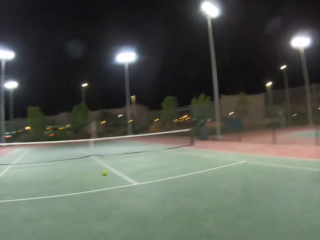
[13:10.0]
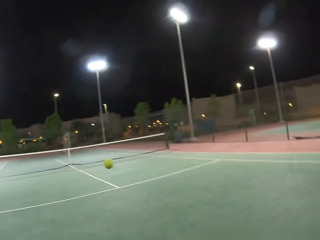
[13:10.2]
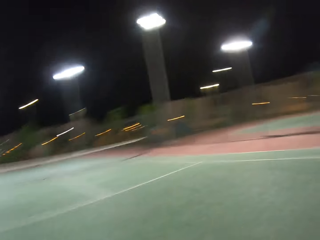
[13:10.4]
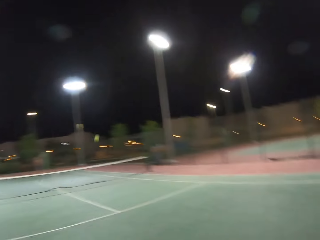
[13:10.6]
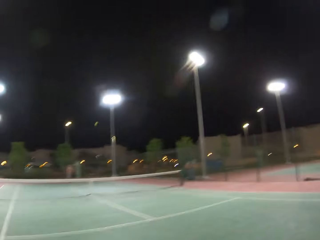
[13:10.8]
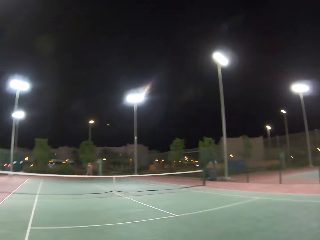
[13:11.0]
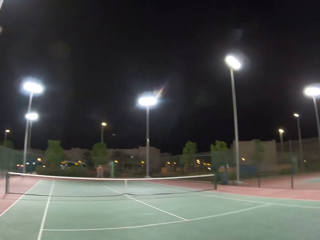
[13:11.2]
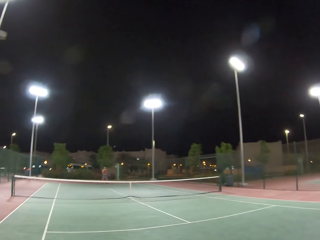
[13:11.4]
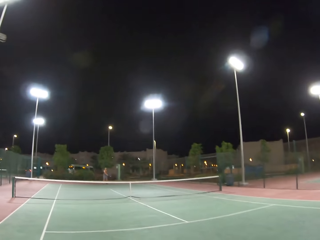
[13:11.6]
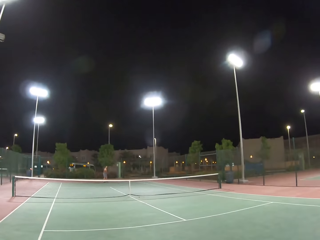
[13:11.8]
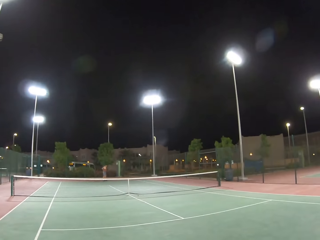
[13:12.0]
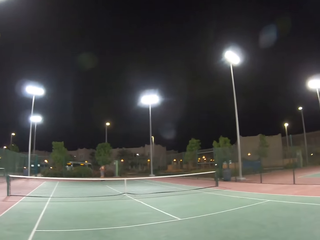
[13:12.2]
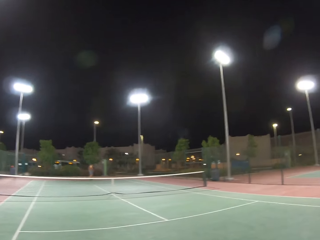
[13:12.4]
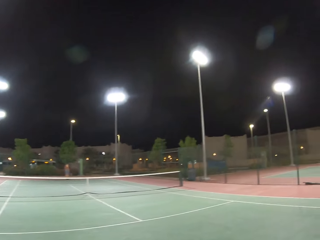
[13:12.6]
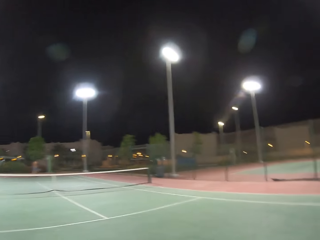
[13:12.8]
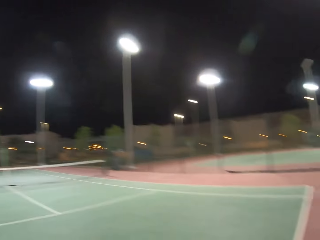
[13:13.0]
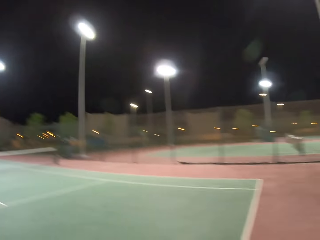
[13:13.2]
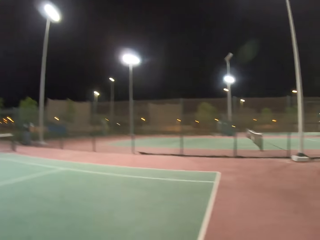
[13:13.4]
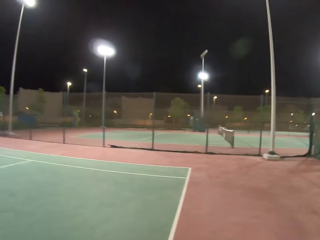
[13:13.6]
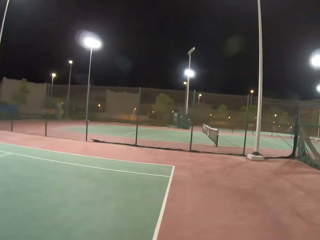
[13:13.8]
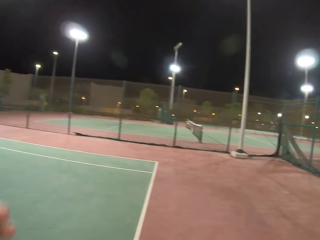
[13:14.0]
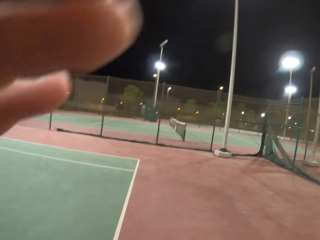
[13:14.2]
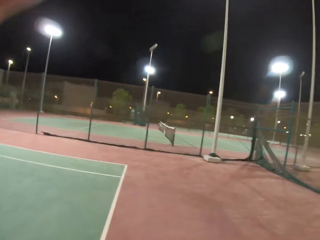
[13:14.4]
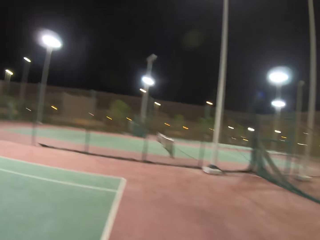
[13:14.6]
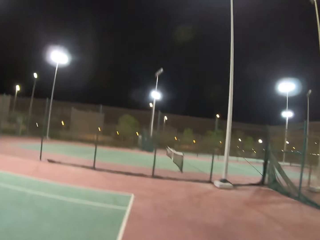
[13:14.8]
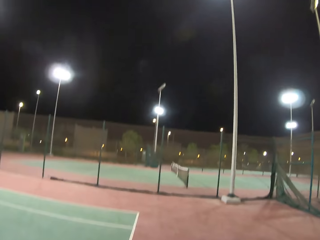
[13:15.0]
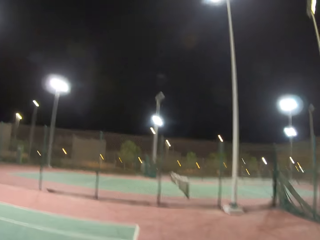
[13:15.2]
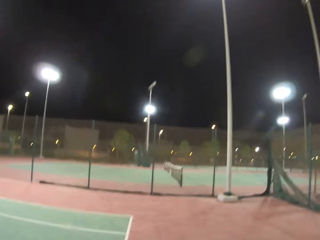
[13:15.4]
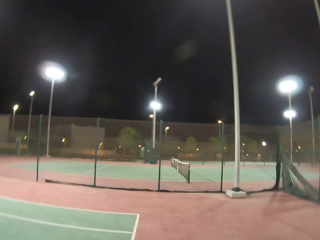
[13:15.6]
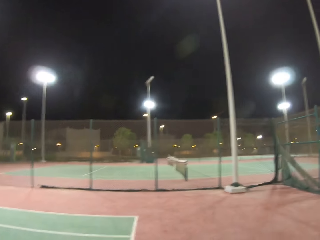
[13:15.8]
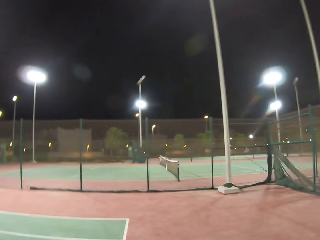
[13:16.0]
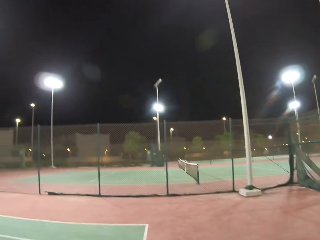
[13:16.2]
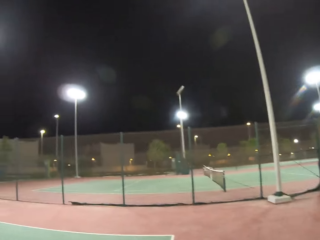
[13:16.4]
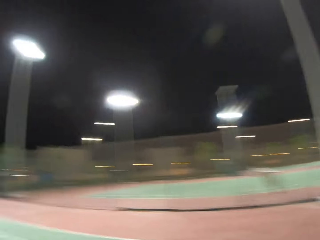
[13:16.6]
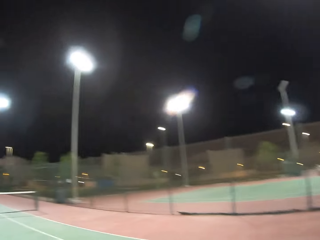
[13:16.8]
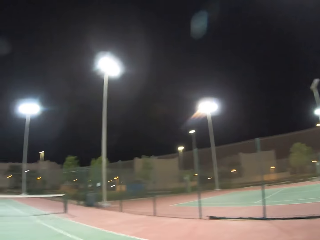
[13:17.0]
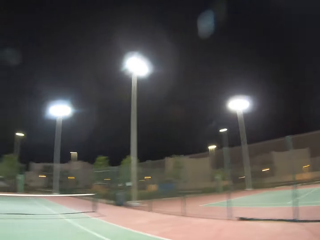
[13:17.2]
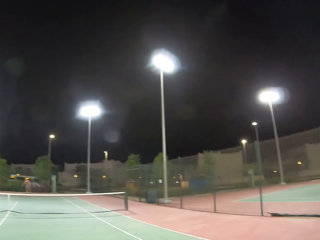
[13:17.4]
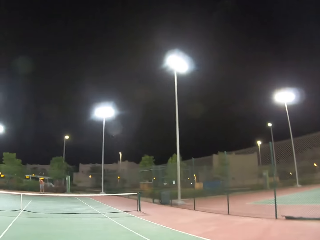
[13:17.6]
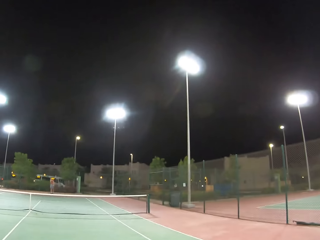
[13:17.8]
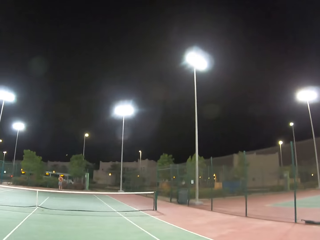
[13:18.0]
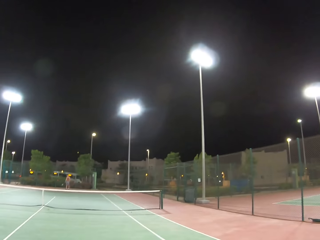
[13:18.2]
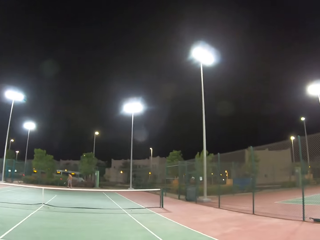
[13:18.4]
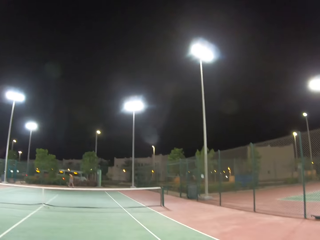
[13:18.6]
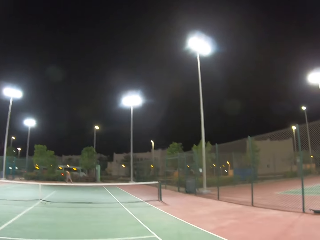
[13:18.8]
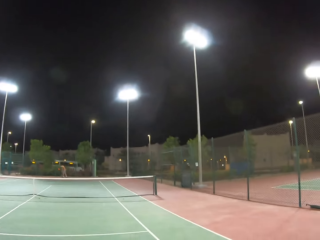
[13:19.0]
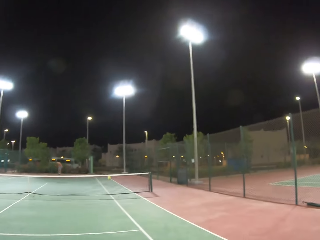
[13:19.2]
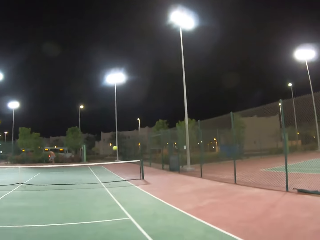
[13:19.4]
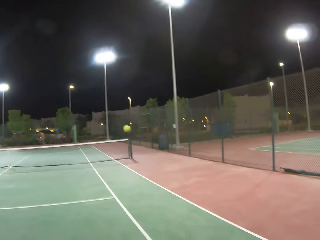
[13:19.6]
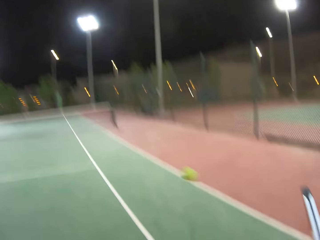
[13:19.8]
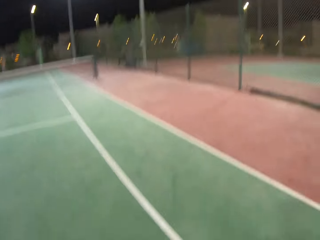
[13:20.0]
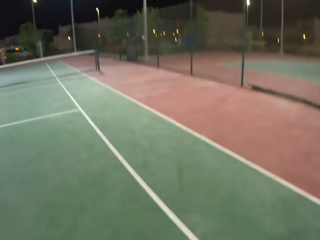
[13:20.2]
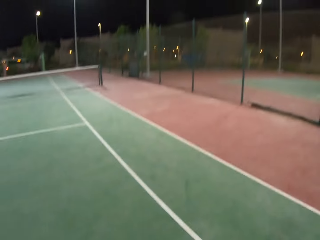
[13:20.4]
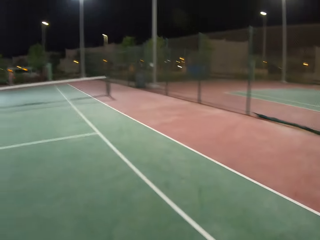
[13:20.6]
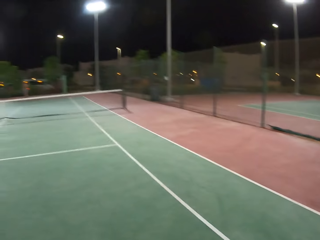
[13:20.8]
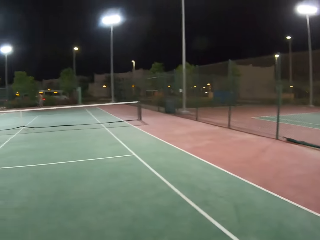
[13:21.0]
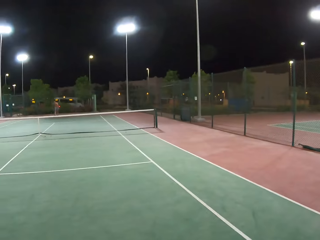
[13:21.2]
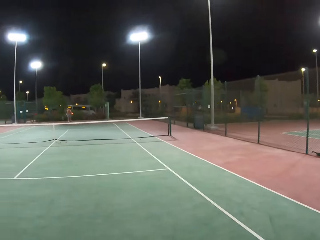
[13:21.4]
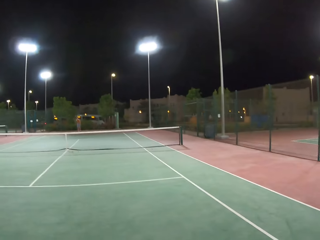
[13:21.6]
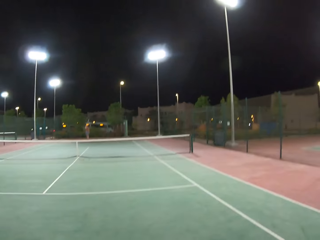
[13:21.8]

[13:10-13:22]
The camera wearer walks around the tennis court. They touch something, stare around the field, and walk around the tennis court. A man throws tennis balls. The camera wearer plays badminton with the man.

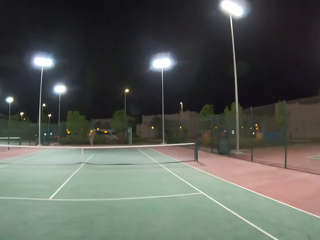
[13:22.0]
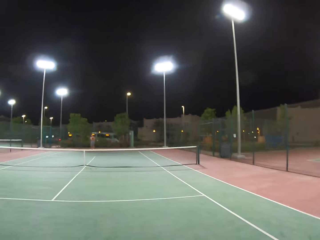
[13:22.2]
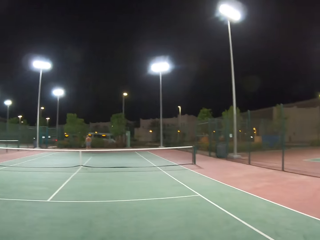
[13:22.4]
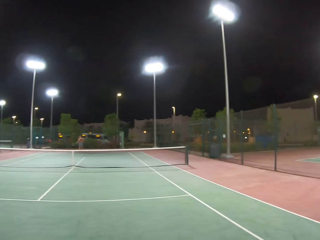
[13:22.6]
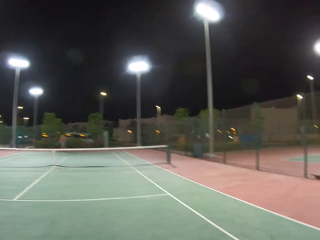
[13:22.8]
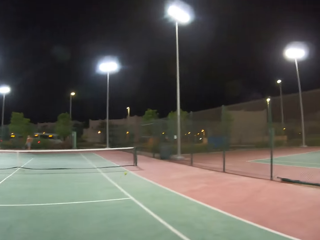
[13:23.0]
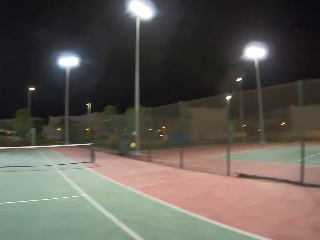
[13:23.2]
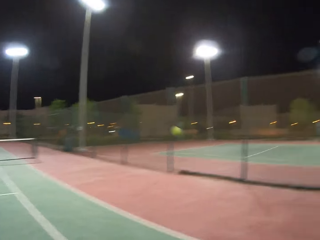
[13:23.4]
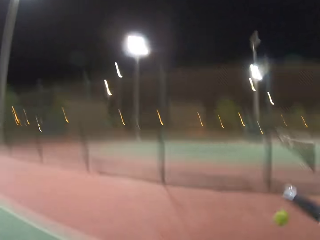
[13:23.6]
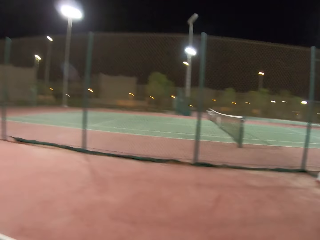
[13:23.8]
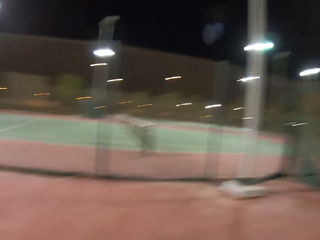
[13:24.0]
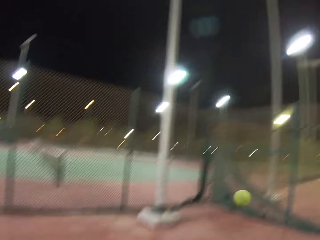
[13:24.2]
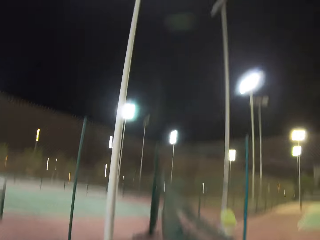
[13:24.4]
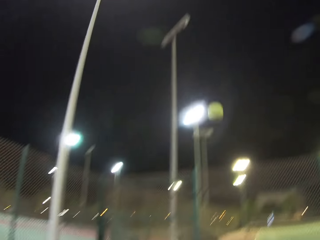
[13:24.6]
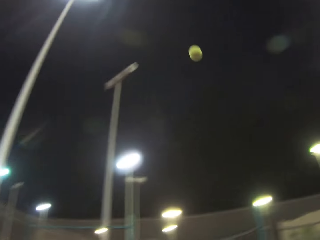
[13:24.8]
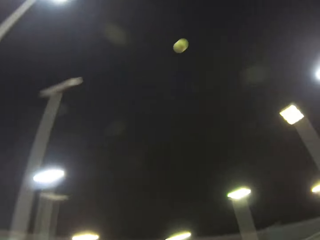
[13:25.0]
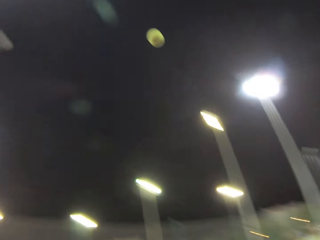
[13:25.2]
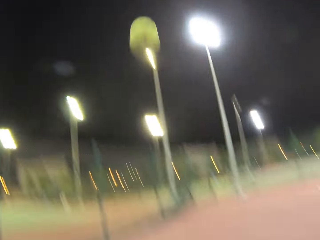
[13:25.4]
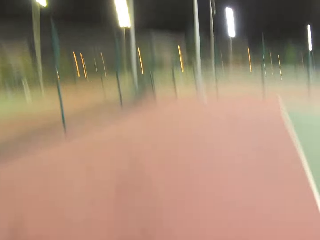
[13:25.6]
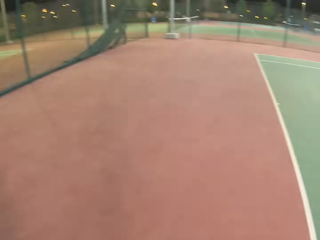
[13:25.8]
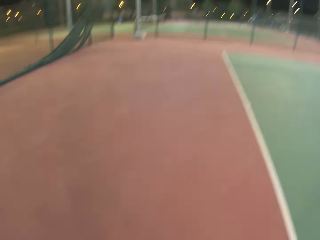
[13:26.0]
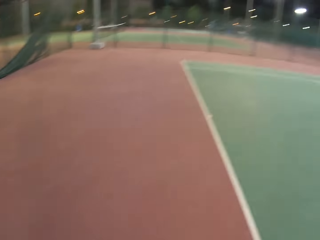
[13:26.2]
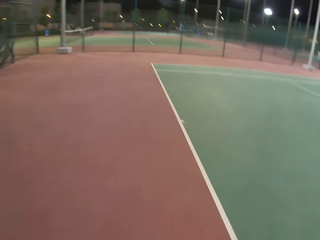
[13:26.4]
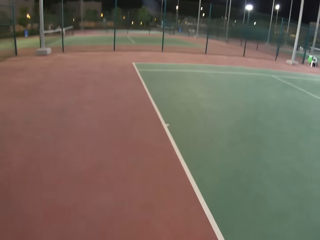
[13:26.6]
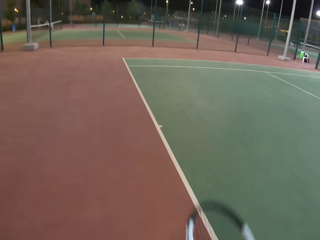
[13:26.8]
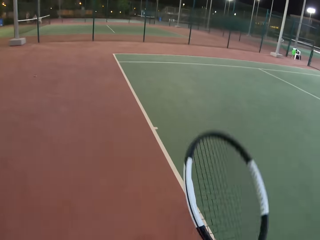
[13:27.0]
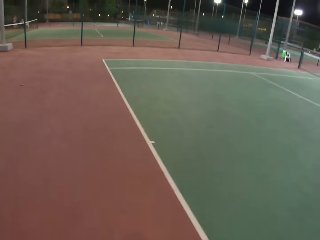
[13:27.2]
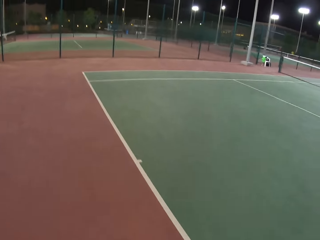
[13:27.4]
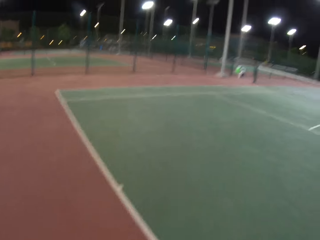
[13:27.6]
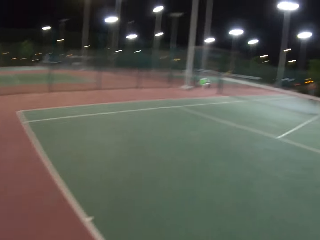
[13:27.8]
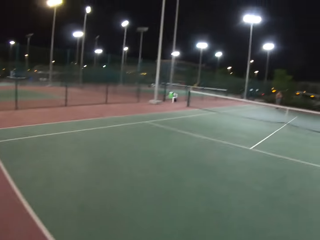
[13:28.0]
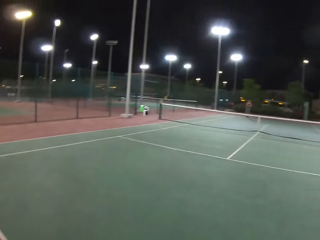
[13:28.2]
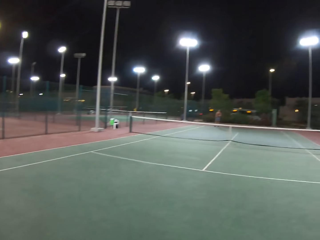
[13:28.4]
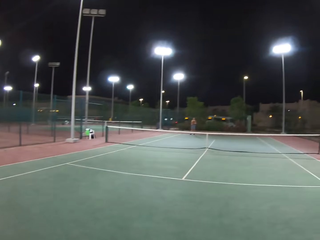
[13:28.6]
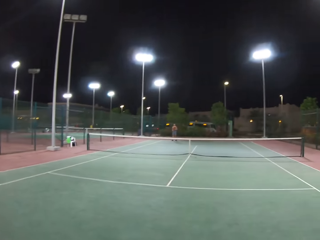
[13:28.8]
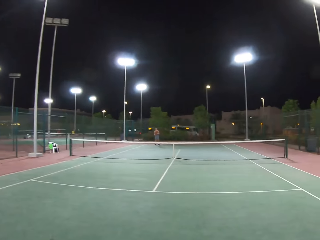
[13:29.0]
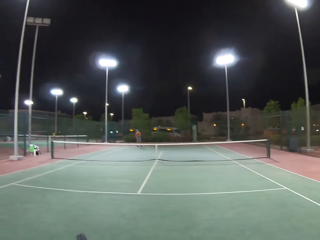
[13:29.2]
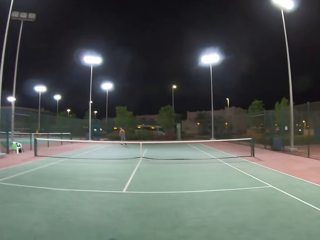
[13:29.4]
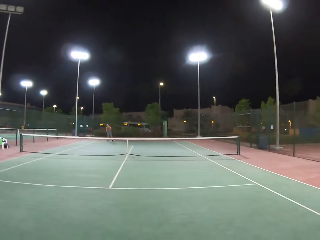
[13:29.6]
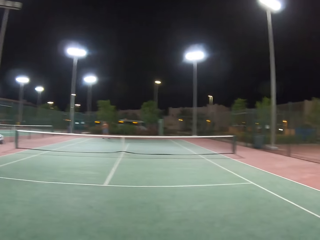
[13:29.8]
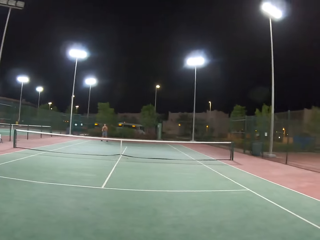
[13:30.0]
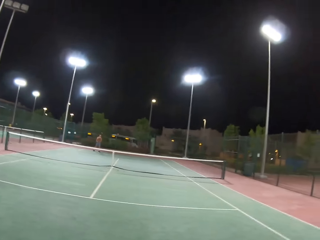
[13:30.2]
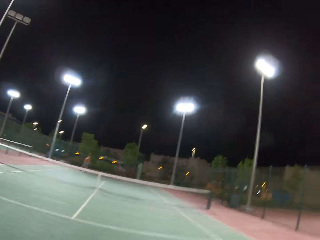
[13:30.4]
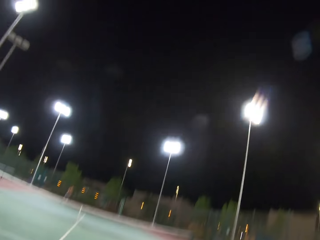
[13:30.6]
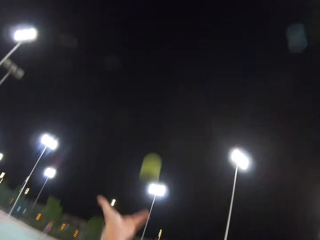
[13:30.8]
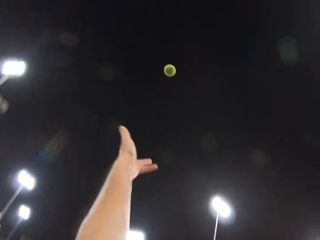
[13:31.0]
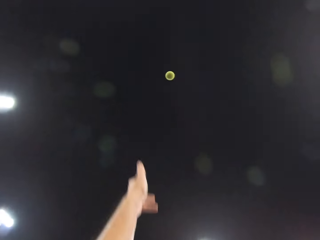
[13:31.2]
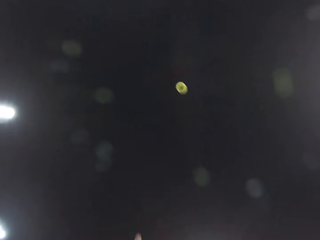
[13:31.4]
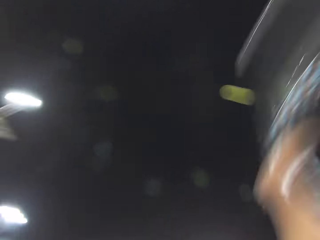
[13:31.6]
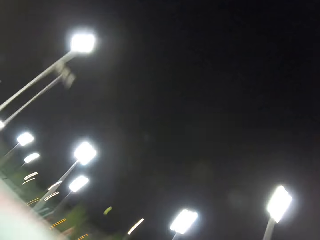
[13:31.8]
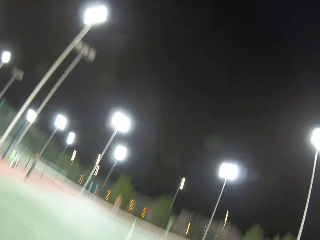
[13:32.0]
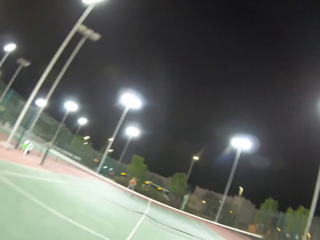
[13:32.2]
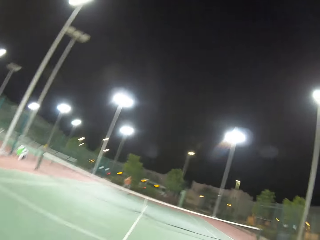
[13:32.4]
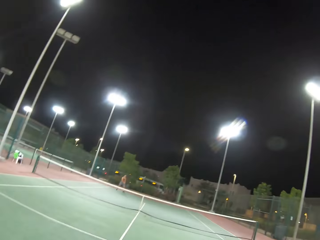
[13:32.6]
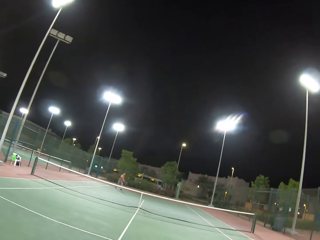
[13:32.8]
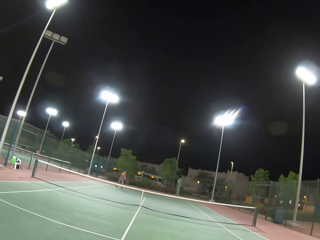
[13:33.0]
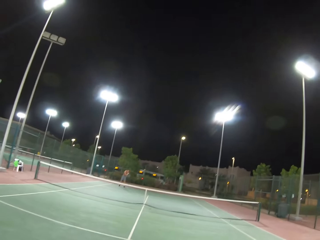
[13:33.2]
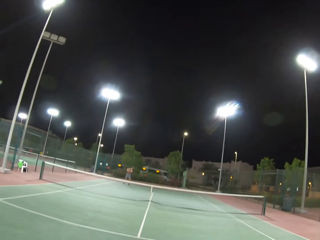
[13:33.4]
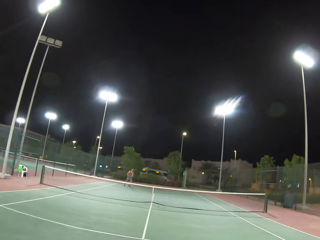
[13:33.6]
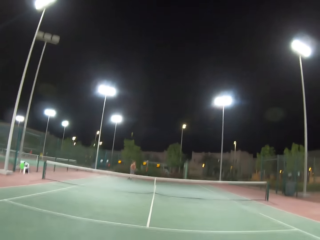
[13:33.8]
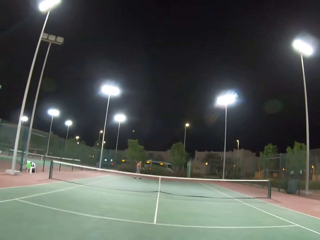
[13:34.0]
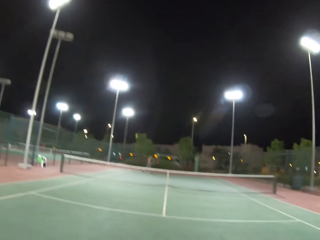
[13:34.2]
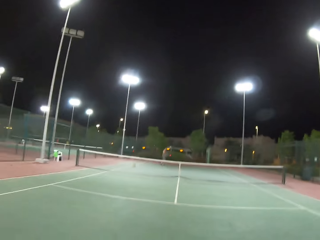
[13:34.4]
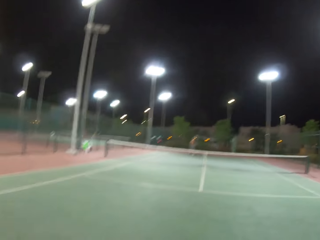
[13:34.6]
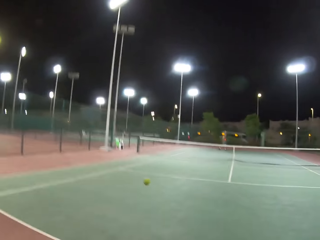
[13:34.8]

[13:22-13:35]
The camera wearer dribbles a tennis ball. A man looks around the tennis court. The camera wearer plays tennis with the man.
